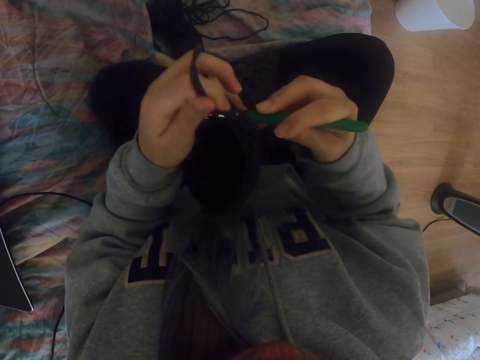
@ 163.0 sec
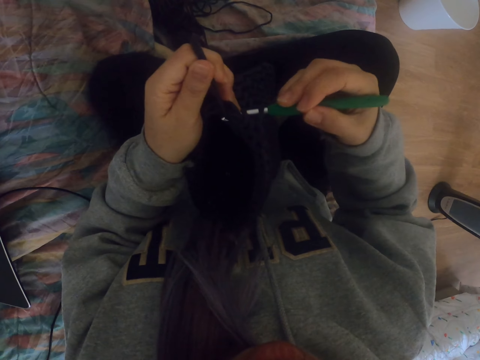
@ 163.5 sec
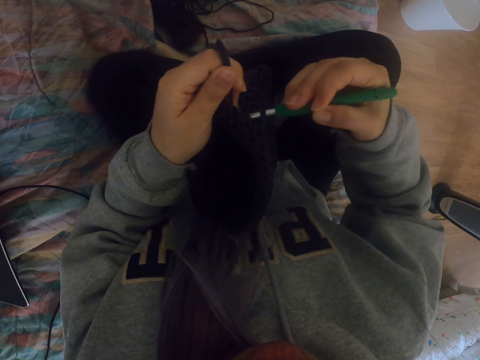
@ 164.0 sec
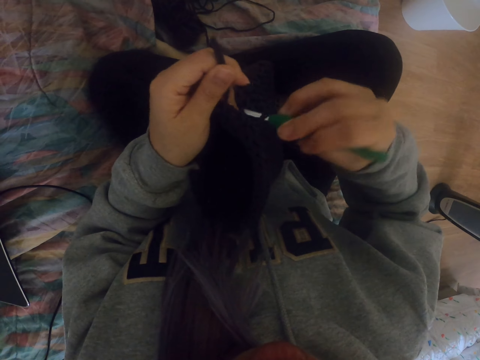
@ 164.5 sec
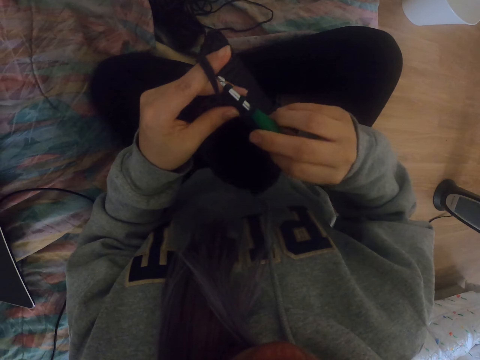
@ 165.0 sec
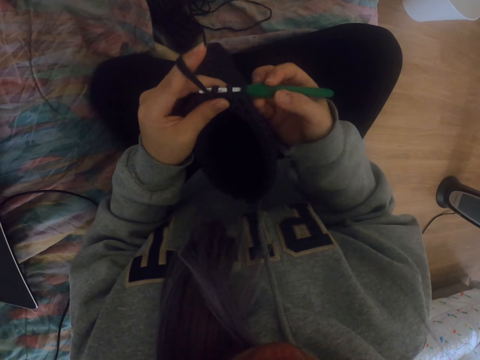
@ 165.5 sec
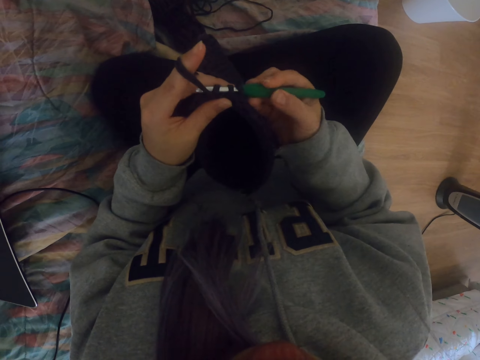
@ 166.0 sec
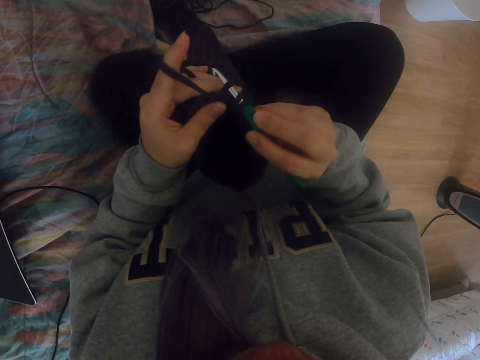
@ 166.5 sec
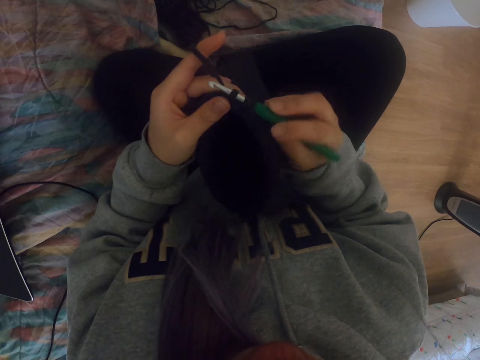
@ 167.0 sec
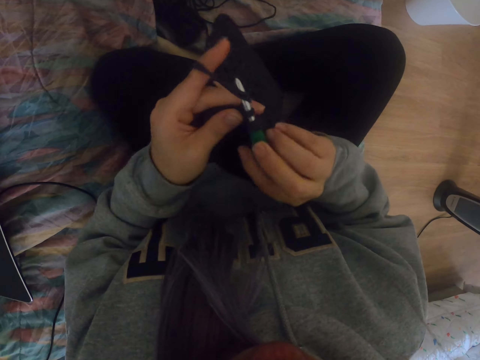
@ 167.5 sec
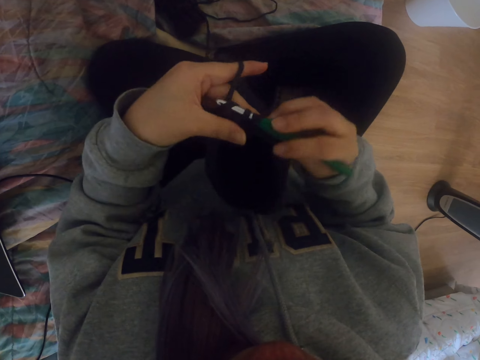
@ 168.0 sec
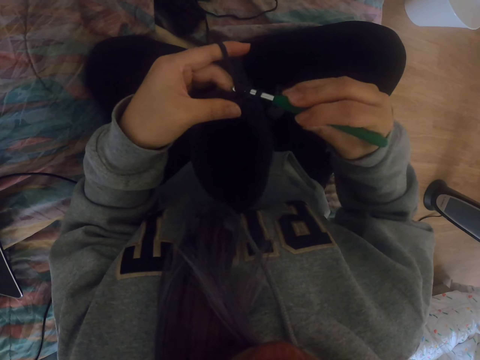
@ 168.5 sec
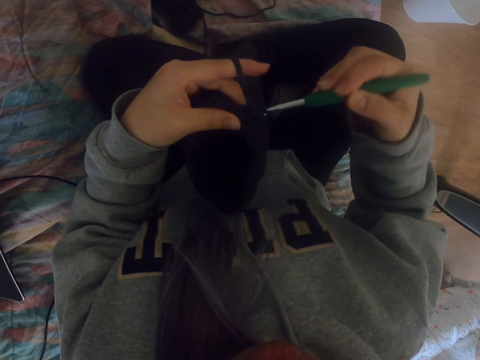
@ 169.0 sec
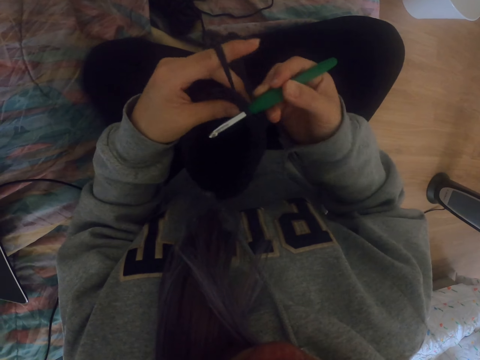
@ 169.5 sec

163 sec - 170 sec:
The camera wearer sews the yarn with the crochet.

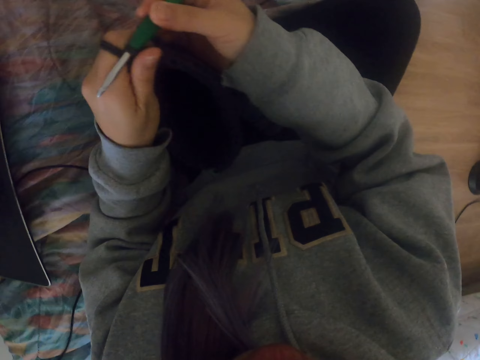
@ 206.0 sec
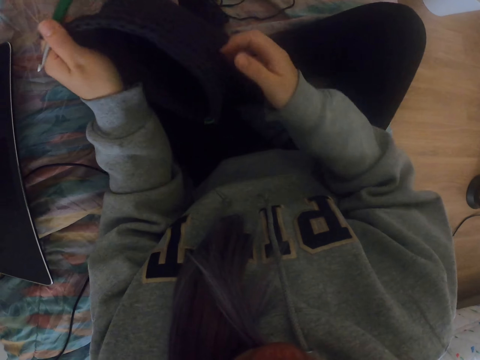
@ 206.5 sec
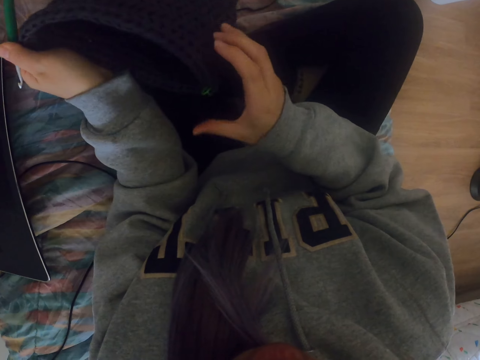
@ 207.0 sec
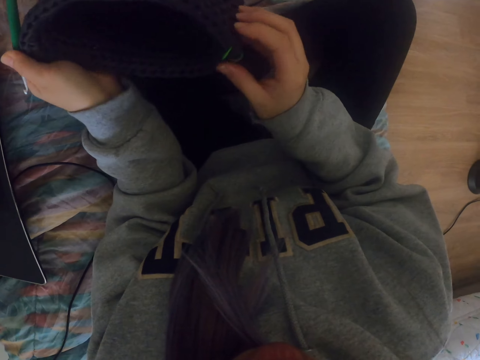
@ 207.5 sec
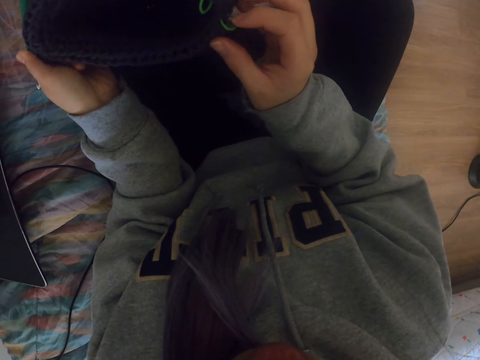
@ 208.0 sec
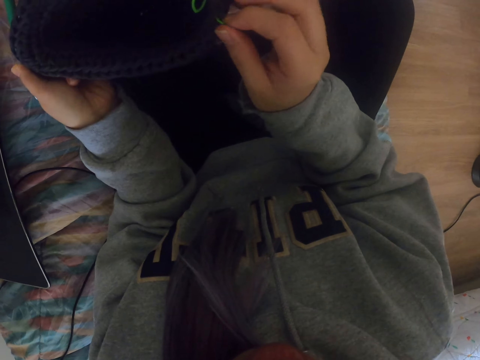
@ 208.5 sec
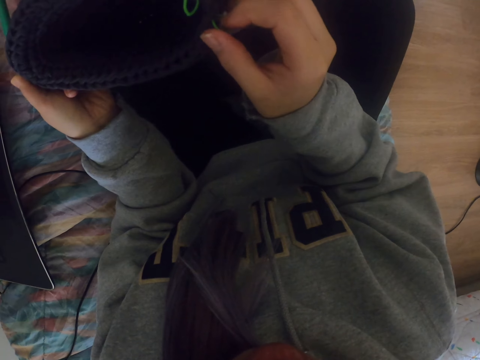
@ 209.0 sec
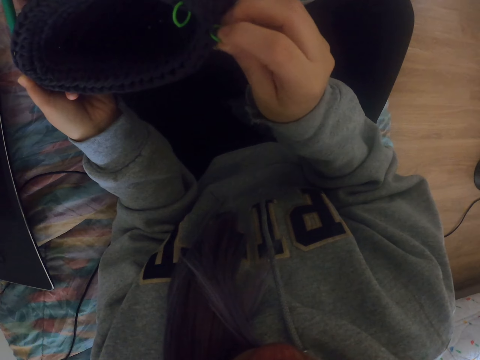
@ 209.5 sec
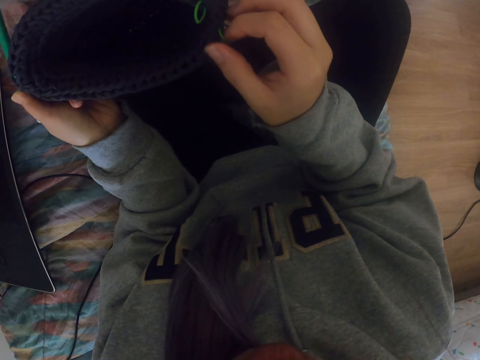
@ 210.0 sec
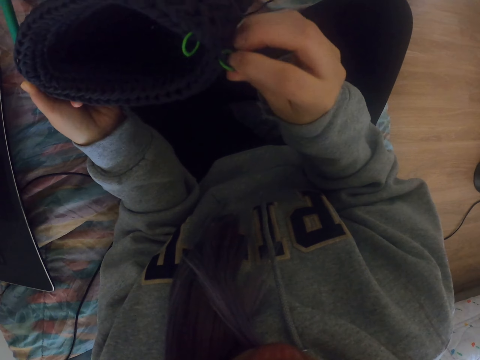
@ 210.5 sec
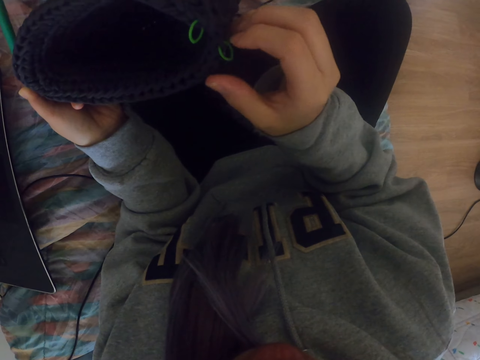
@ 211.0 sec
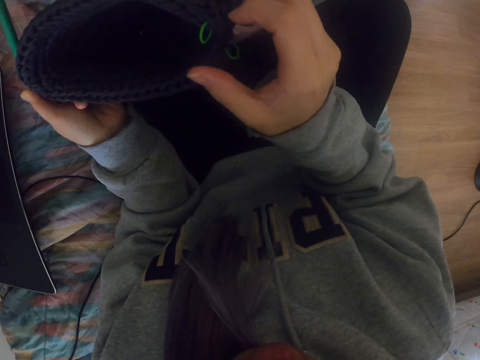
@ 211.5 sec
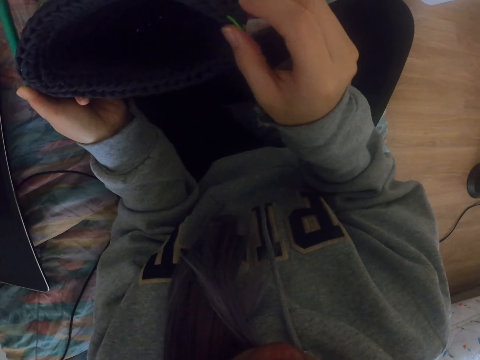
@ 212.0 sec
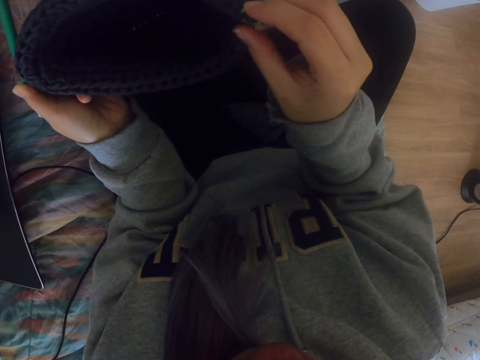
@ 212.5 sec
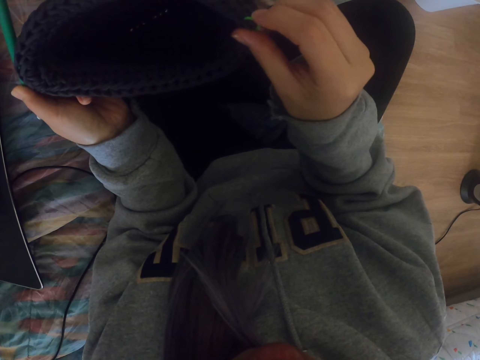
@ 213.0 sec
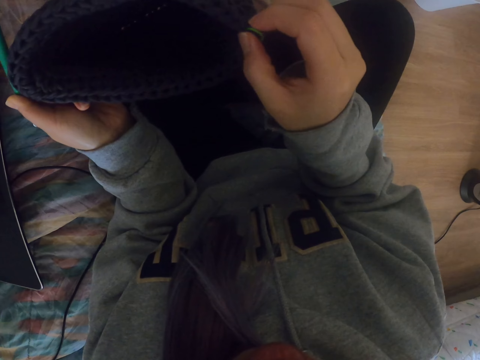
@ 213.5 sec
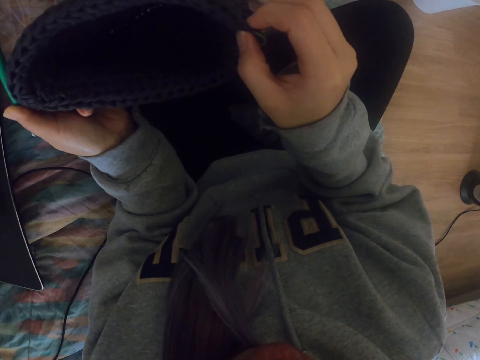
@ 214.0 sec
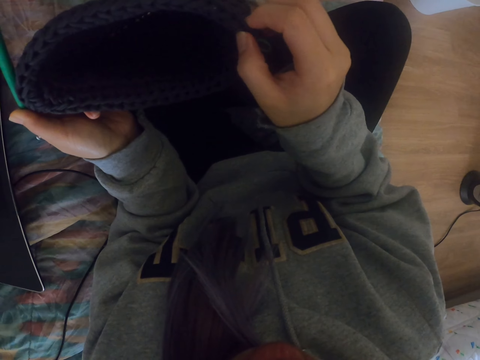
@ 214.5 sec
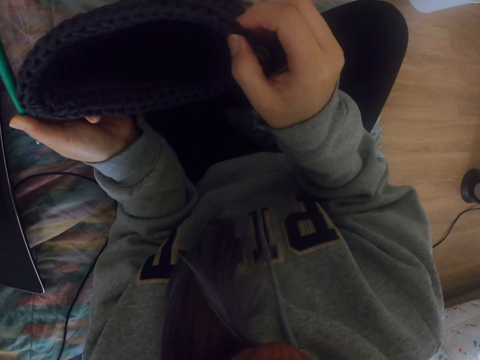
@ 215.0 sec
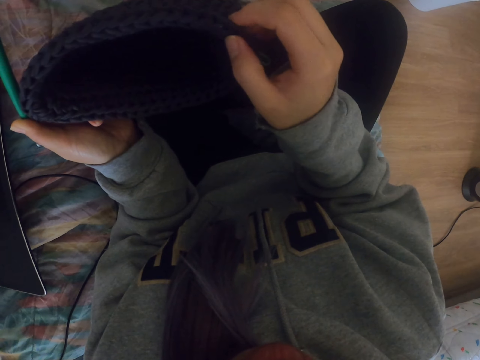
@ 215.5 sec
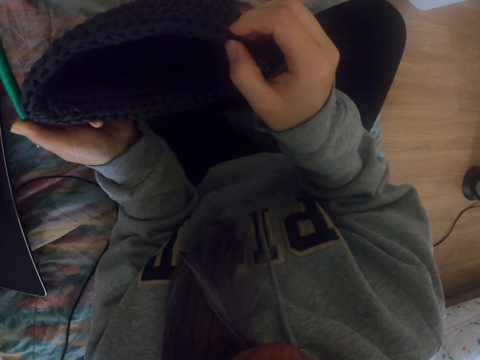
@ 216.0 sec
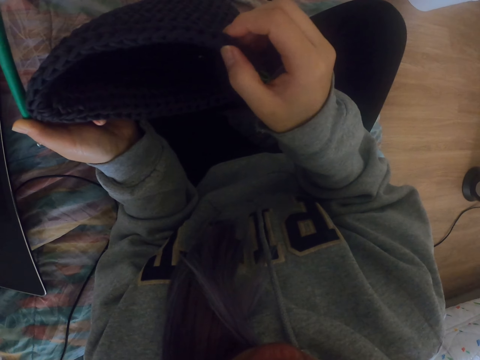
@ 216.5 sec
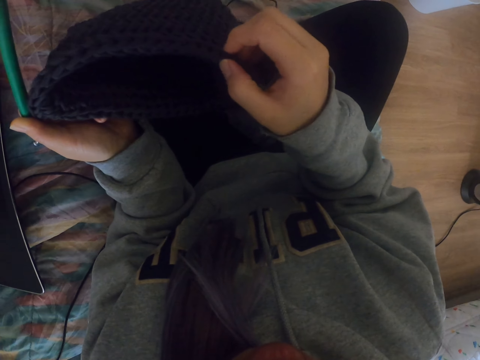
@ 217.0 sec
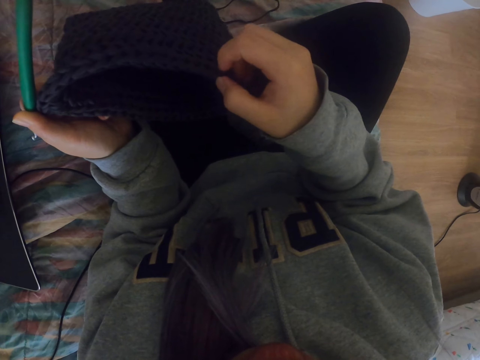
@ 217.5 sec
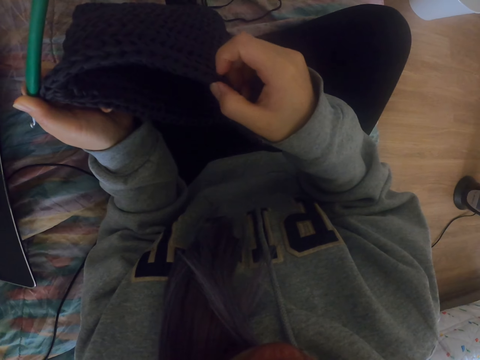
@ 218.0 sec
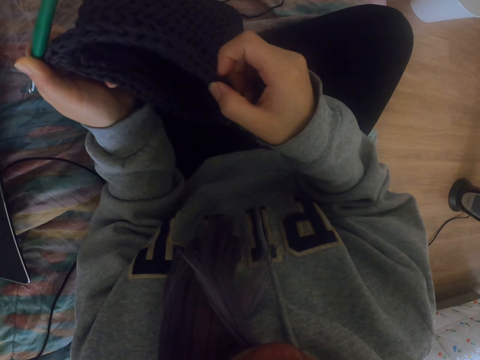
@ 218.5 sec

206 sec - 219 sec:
The camera wearer counts stitches on the knitting. They fix round plastic in the yarn.

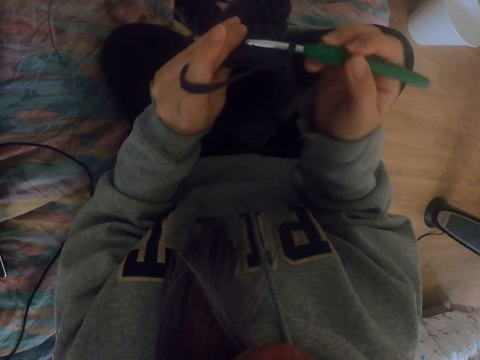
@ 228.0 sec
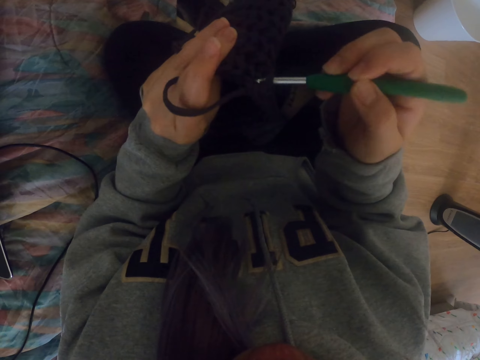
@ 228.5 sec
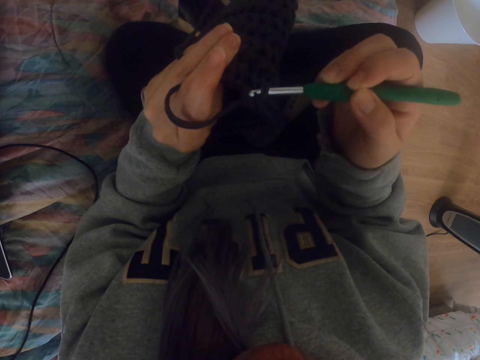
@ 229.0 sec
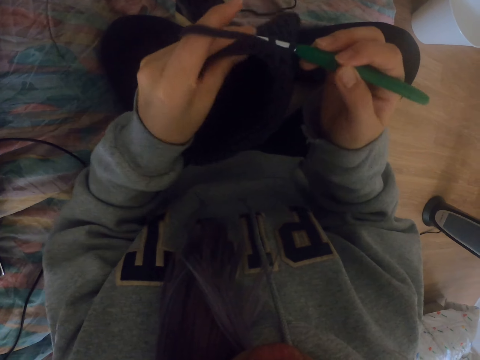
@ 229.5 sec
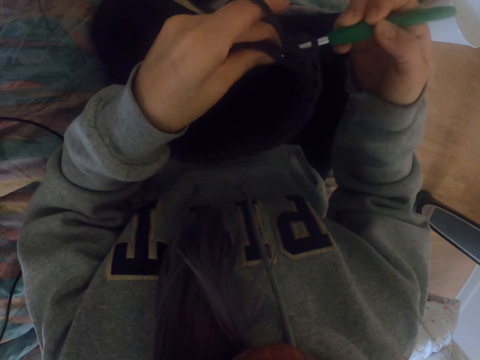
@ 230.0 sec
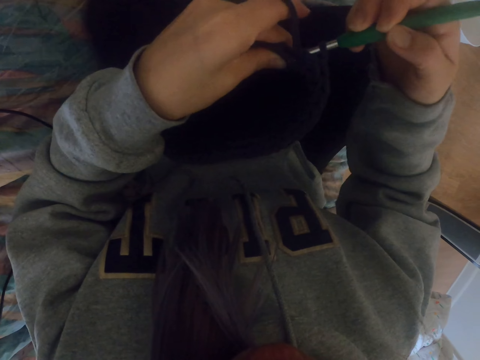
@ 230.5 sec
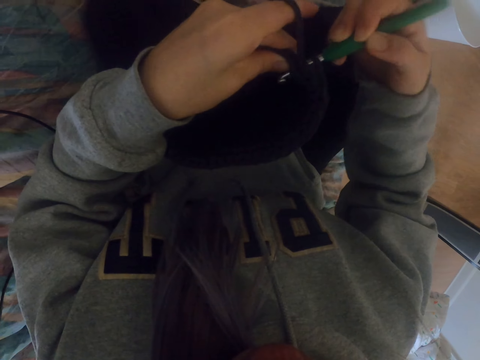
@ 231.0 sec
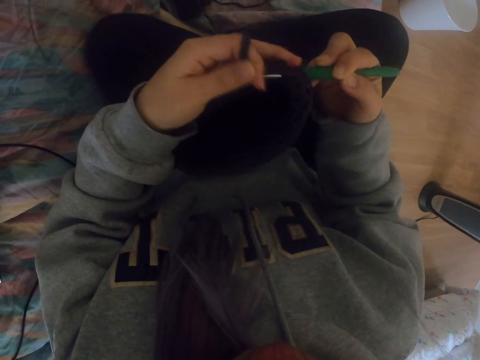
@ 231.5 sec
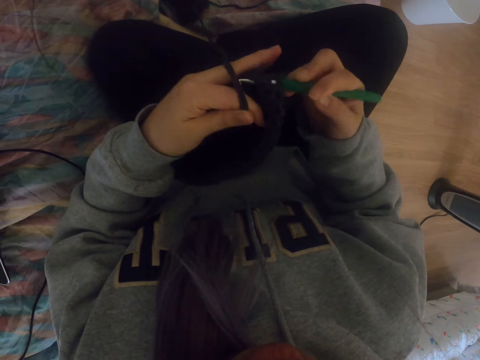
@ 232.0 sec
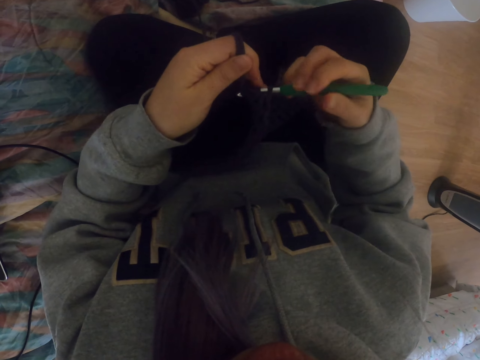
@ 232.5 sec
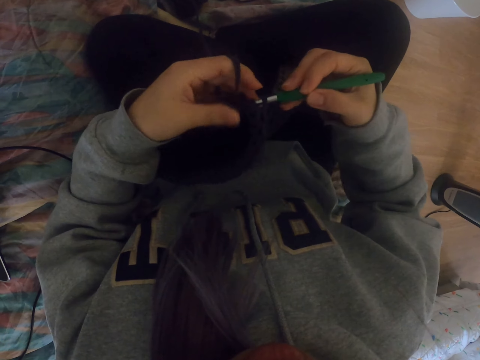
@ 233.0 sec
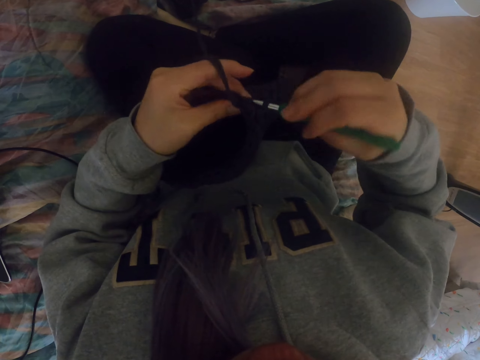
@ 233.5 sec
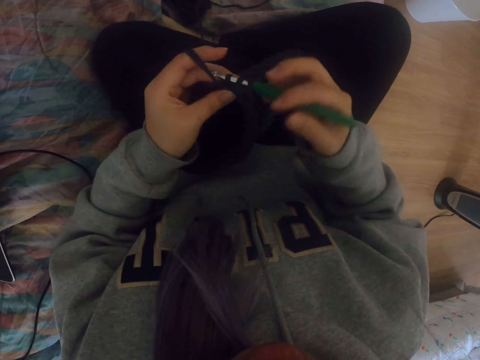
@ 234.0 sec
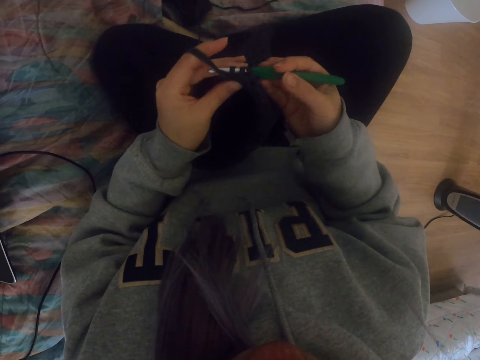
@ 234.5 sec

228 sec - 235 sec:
The camera wearer knits with thread and a crochet. They sew the yarn with the crochet.
